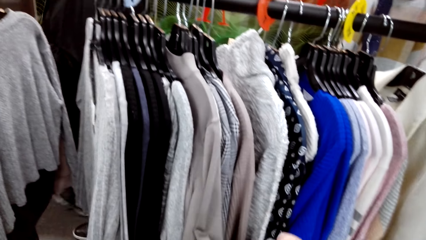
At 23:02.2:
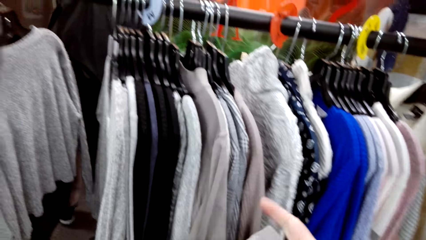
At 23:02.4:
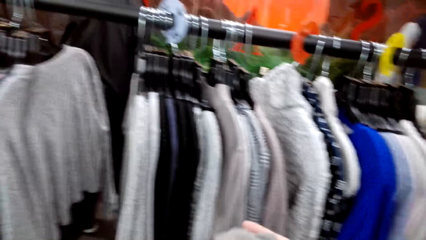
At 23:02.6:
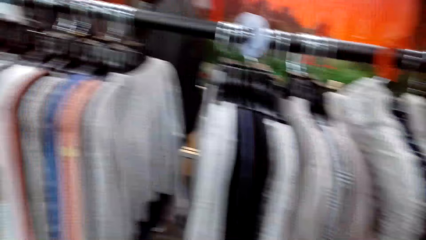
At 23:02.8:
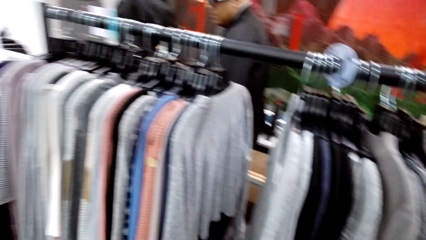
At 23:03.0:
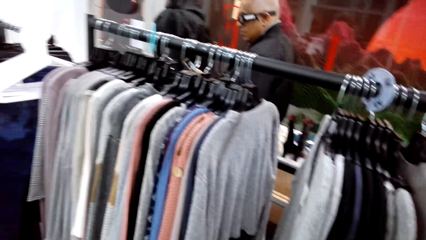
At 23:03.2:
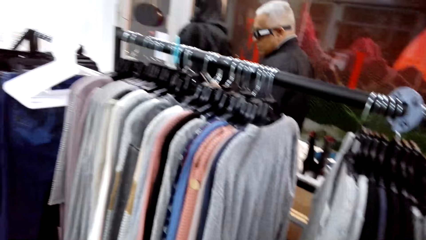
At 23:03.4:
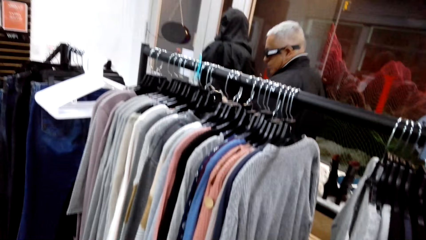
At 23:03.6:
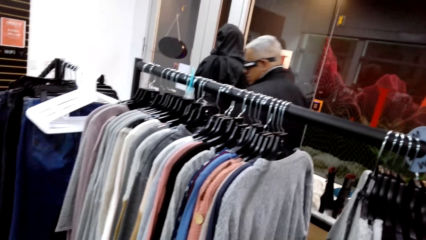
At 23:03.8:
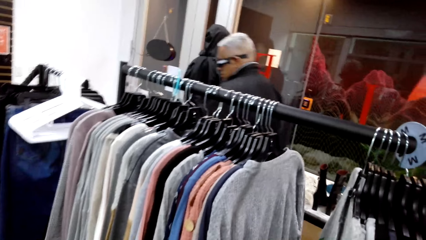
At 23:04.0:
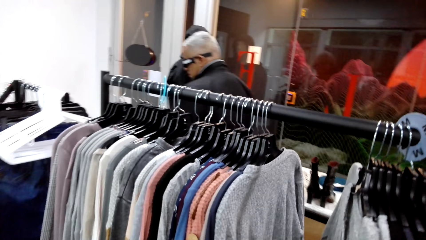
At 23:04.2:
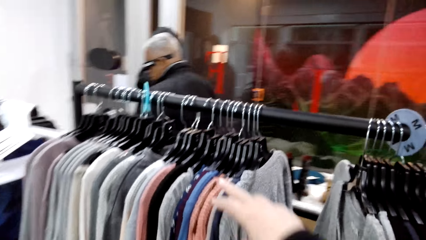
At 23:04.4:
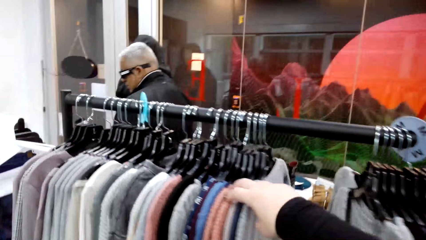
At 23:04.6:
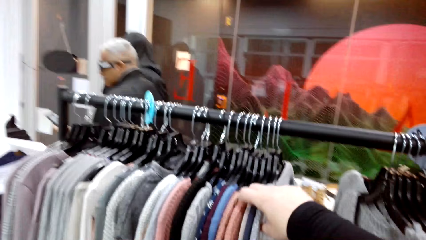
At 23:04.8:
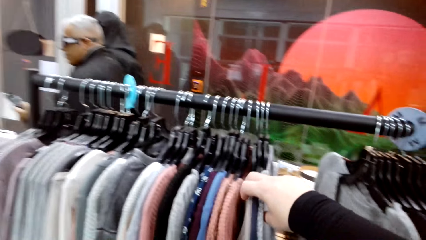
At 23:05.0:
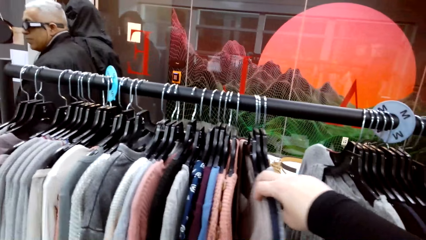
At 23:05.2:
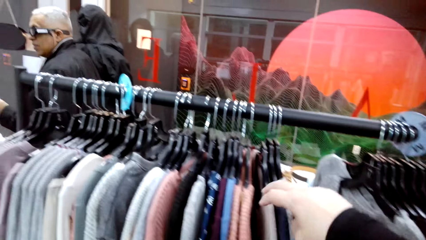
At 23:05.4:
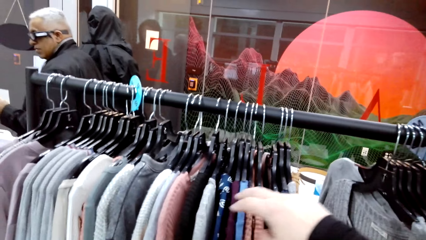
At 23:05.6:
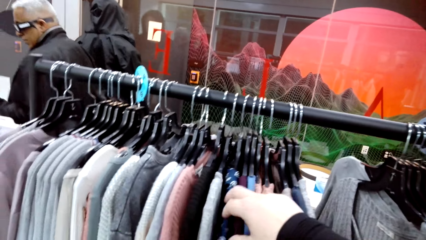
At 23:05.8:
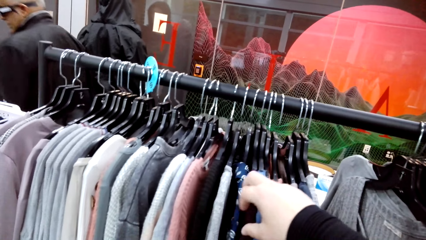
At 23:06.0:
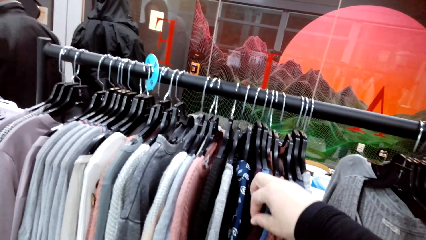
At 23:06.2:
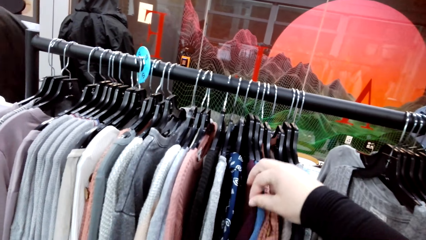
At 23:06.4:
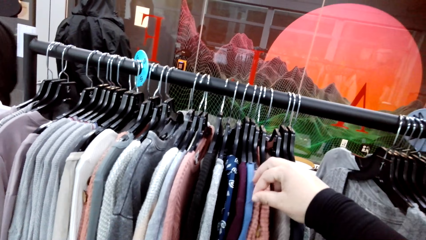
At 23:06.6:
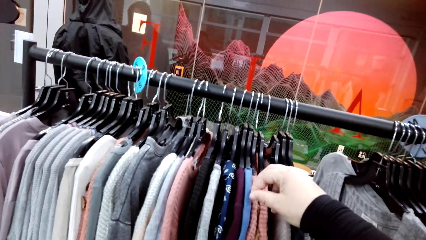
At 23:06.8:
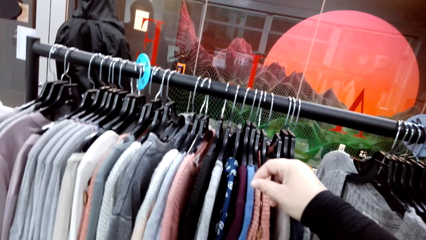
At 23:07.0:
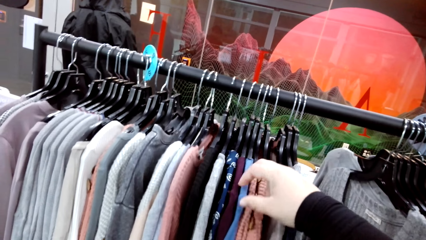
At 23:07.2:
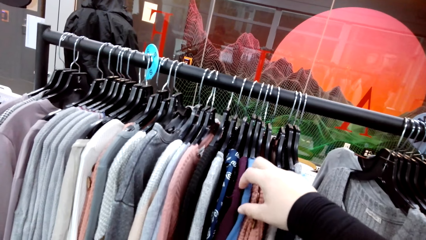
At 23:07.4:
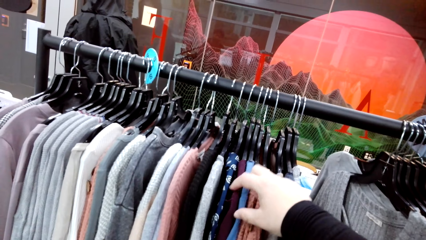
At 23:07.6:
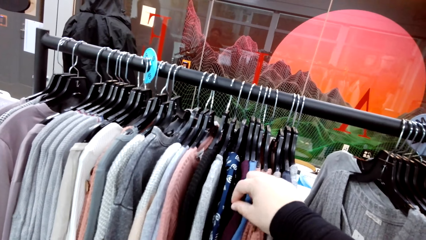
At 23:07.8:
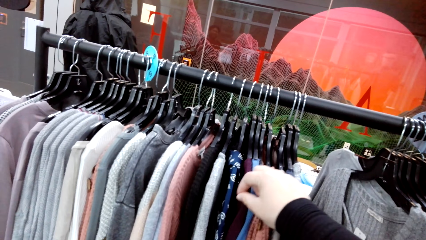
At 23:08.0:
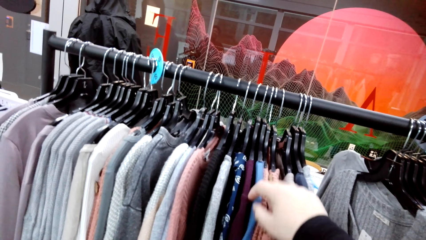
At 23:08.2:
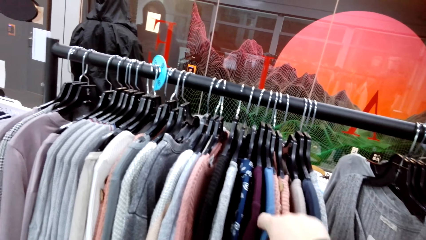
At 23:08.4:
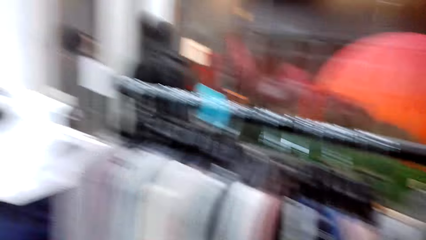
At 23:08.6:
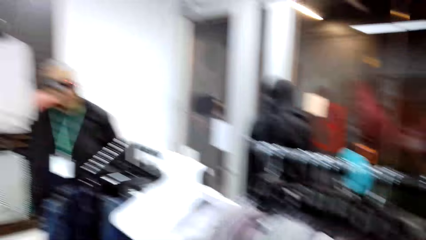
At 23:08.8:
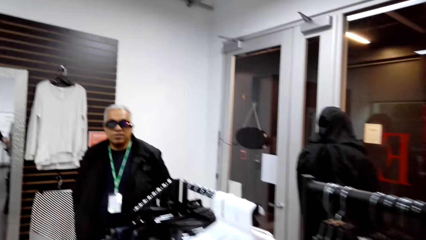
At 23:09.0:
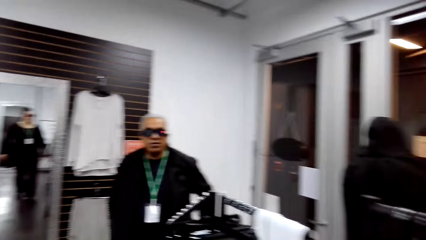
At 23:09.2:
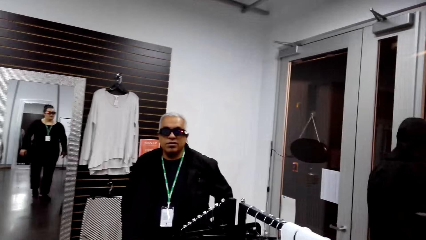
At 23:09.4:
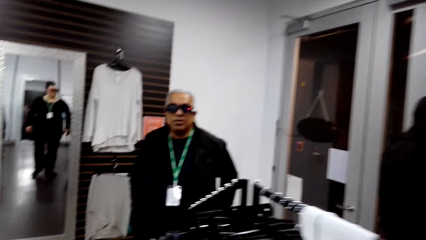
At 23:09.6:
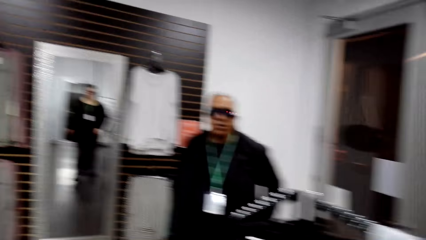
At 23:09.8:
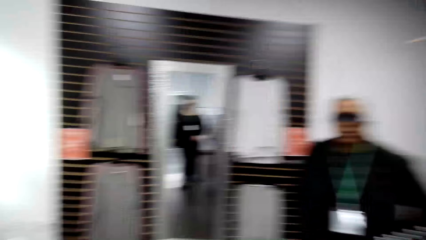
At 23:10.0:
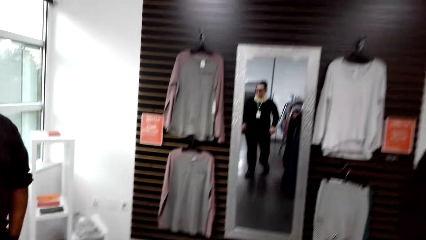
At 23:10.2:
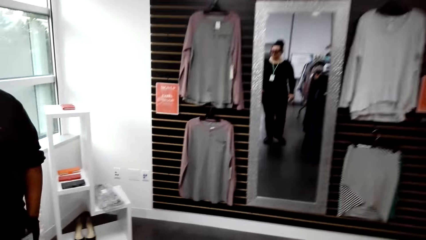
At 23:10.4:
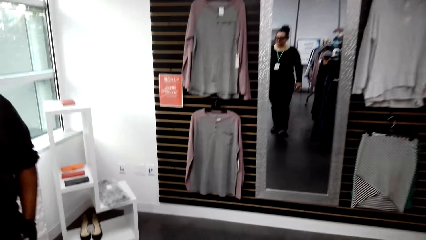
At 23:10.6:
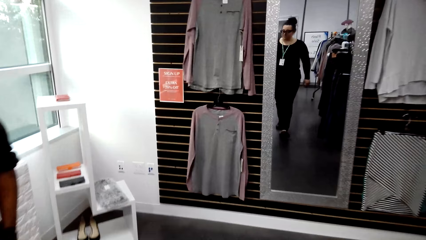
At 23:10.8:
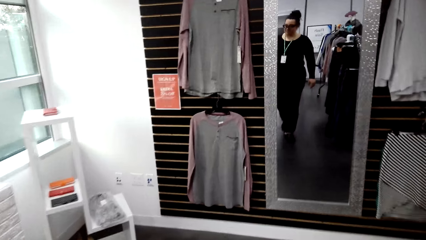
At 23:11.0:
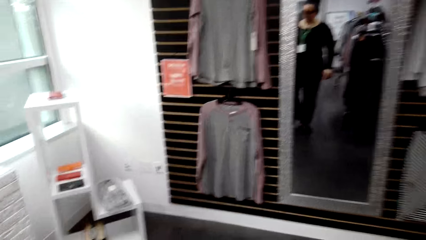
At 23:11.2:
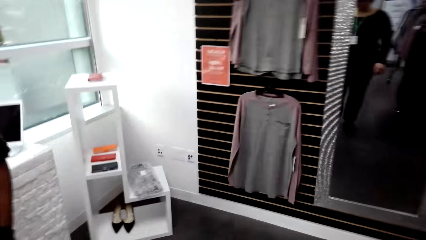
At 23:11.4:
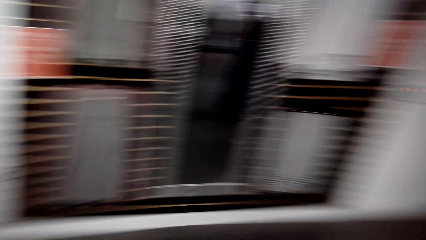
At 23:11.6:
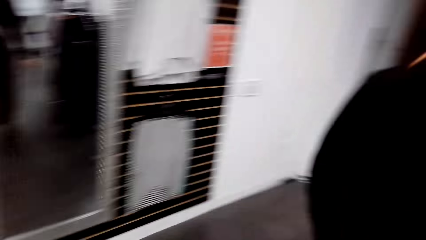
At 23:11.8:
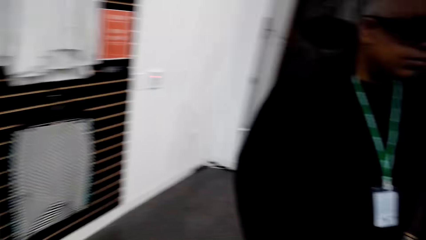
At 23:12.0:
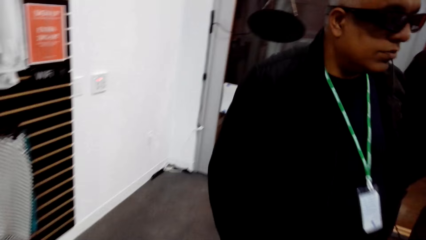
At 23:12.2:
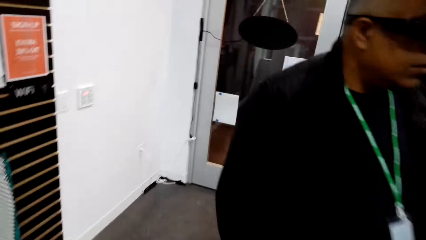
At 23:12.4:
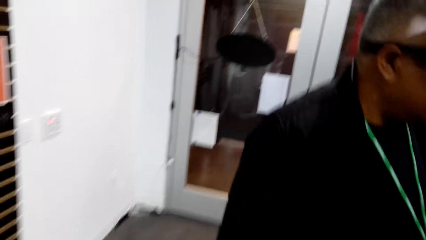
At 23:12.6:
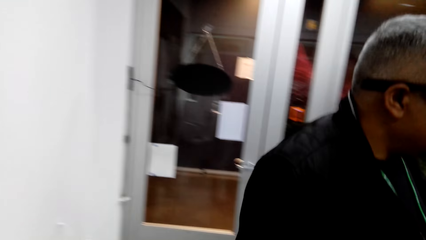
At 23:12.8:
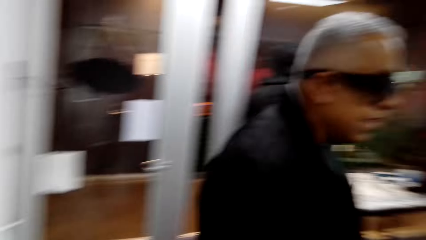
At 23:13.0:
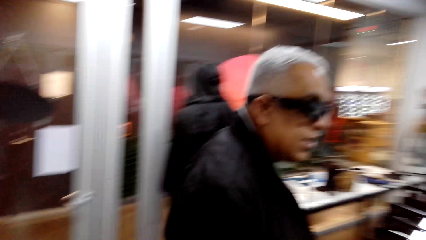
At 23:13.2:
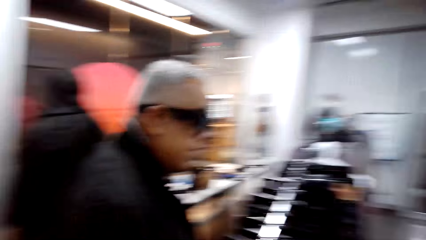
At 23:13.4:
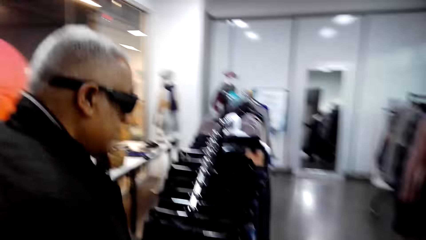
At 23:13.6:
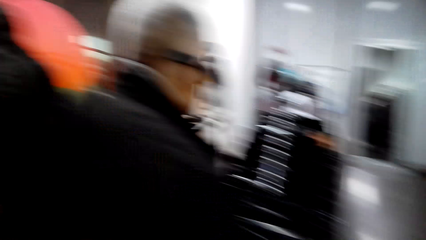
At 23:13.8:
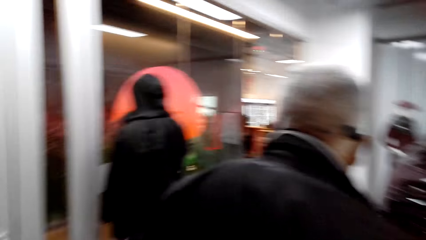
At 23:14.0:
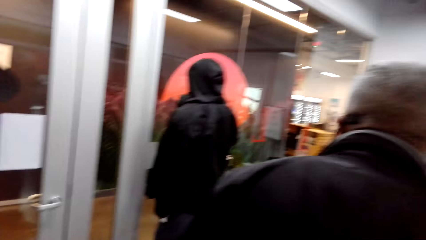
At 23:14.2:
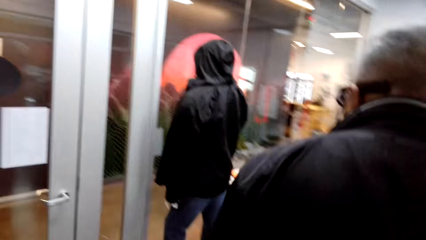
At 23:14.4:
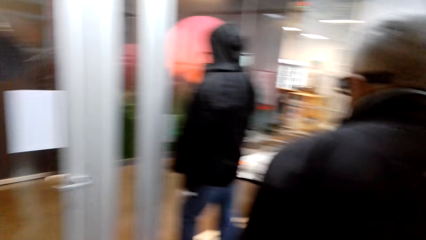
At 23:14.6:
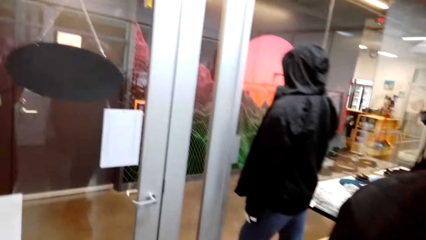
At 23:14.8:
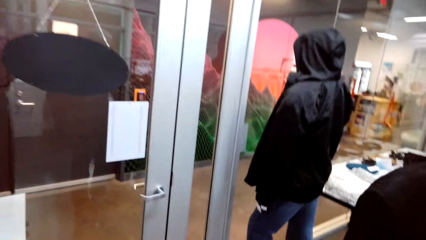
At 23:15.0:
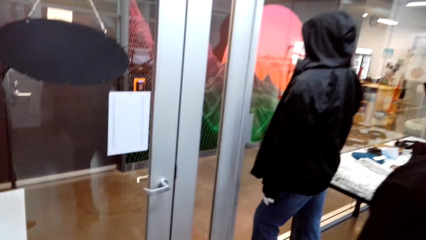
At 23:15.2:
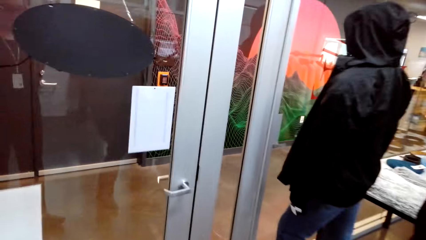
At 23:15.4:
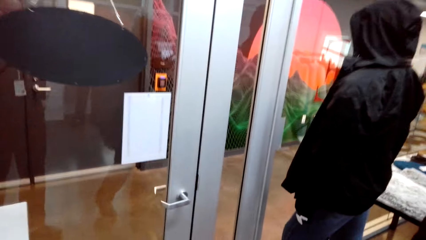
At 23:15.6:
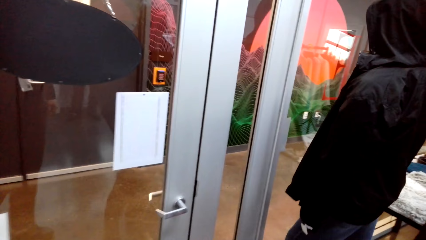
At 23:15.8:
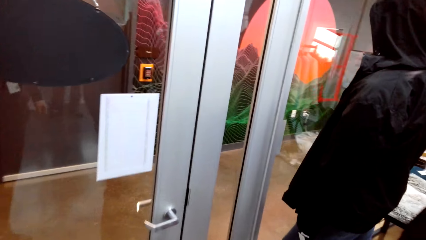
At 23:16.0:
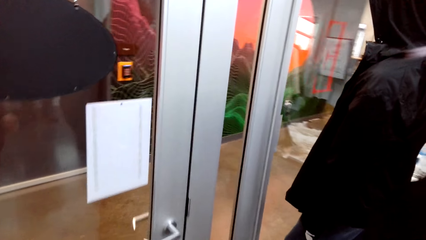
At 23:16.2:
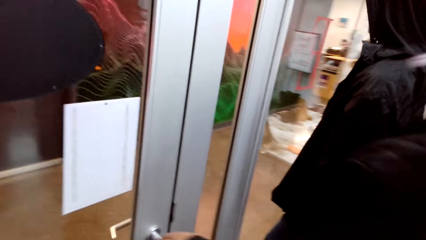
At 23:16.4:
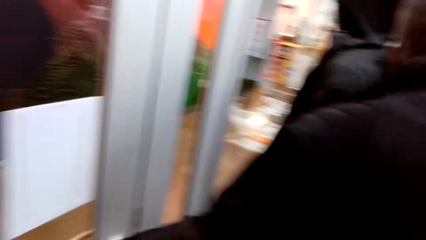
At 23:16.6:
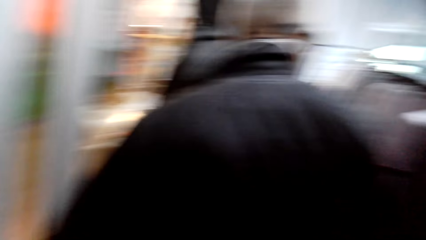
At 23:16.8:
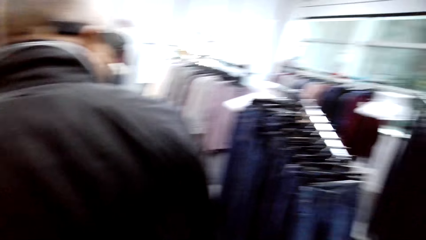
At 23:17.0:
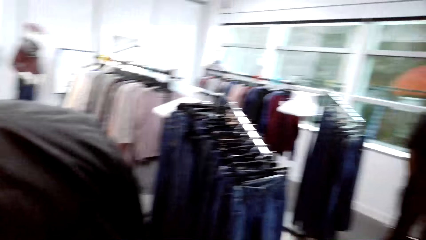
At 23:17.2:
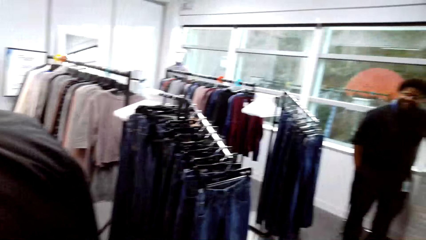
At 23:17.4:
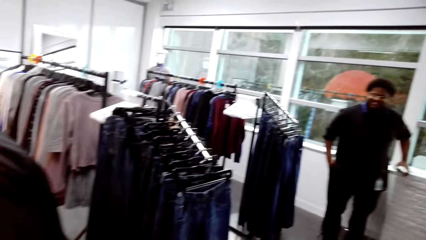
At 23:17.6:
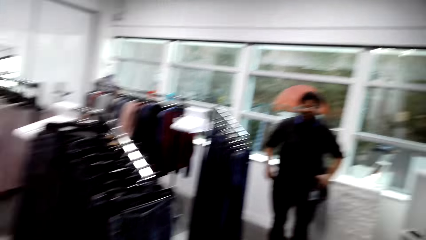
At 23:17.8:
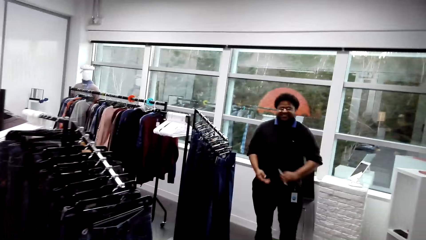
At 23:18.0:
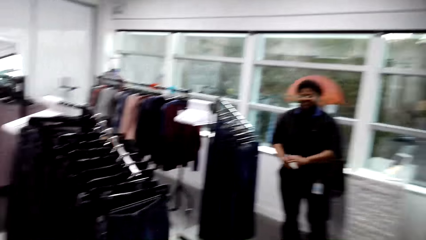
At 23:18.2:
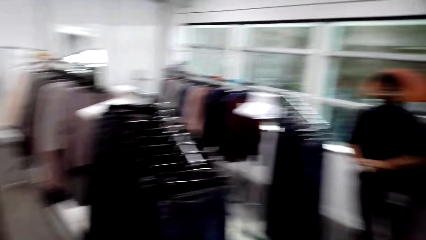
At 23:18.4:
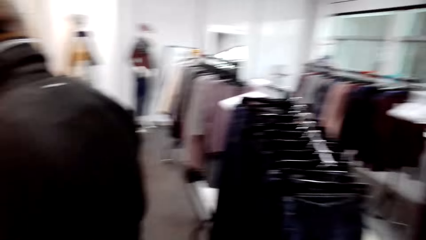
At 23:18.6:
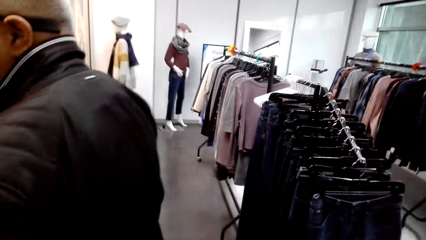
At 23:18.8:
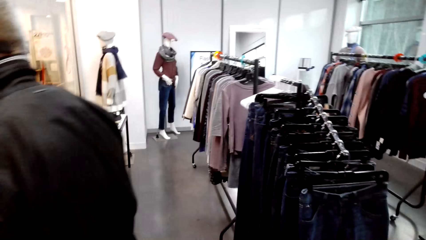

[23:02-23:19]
A man walks. The camera wearer walks around the boutique. They touch the sweater and look through the cloths. They touch a thread. The man talks to the camera wearer. The camera wearer walks around the boutique.
